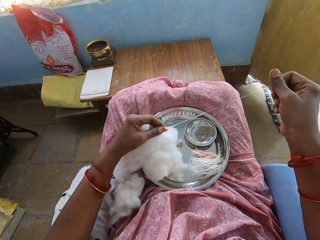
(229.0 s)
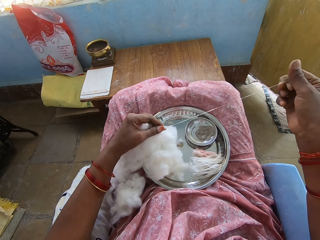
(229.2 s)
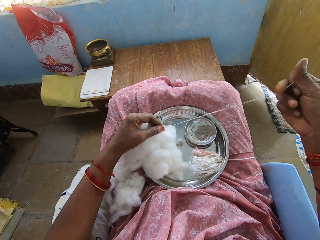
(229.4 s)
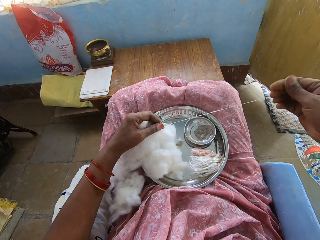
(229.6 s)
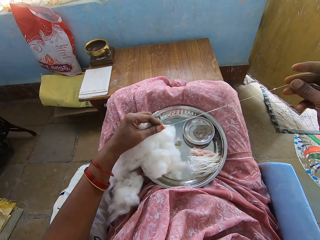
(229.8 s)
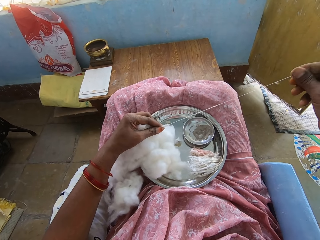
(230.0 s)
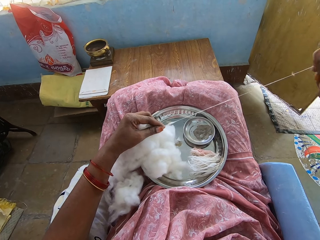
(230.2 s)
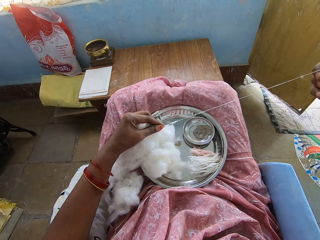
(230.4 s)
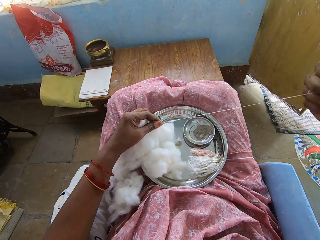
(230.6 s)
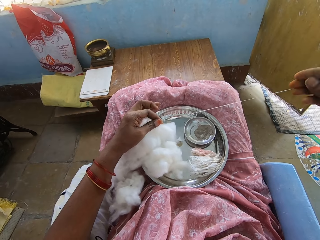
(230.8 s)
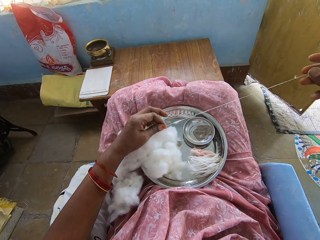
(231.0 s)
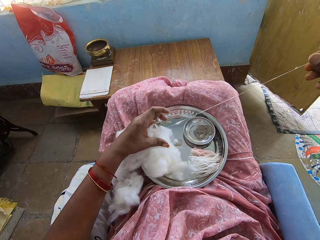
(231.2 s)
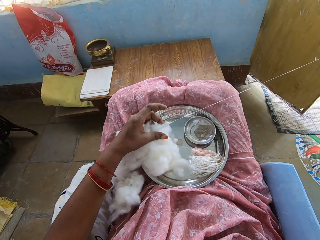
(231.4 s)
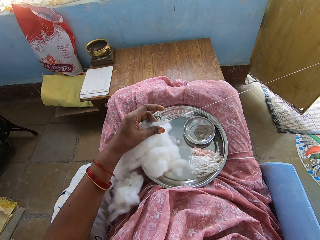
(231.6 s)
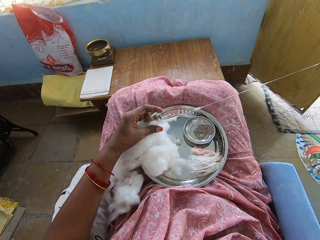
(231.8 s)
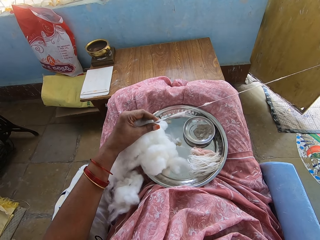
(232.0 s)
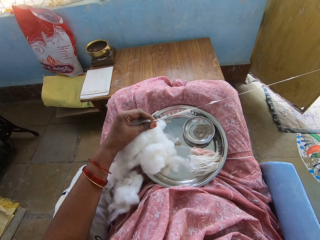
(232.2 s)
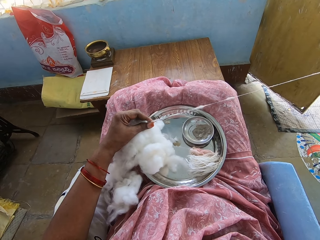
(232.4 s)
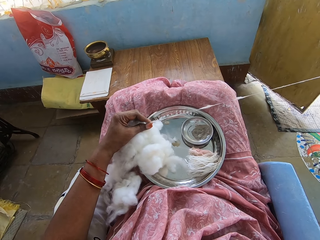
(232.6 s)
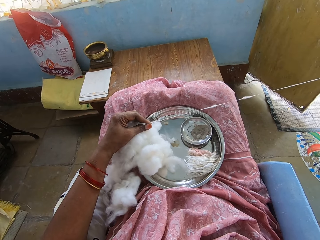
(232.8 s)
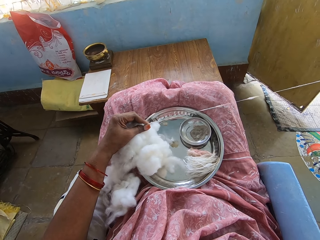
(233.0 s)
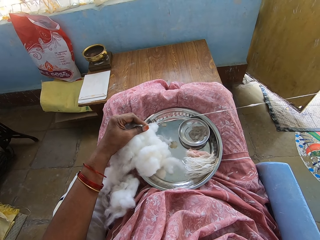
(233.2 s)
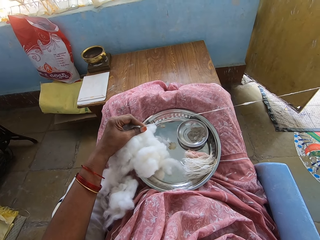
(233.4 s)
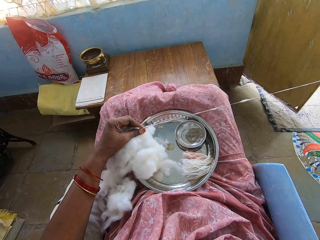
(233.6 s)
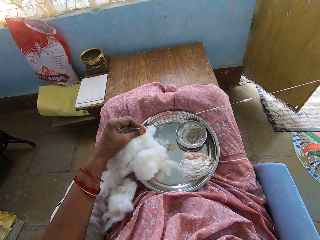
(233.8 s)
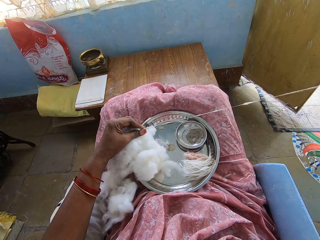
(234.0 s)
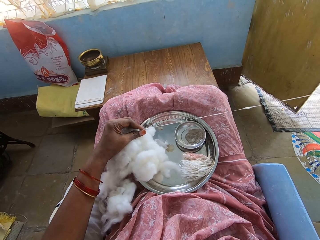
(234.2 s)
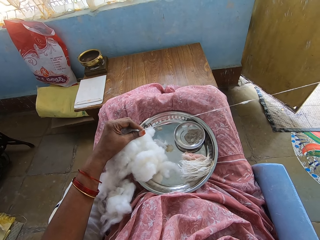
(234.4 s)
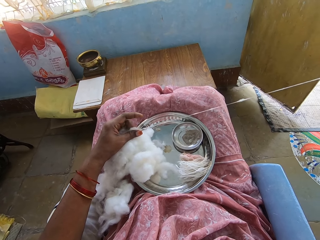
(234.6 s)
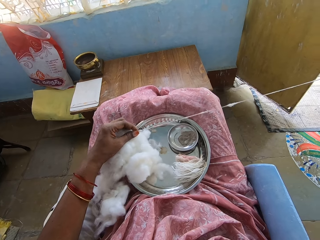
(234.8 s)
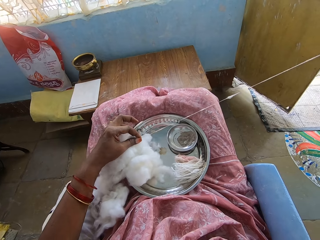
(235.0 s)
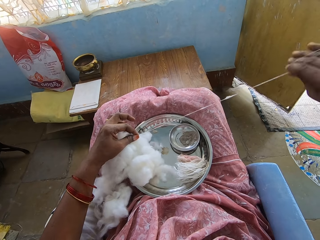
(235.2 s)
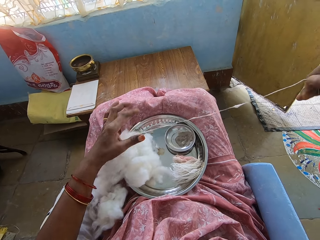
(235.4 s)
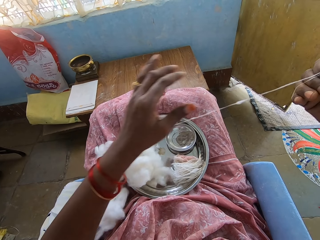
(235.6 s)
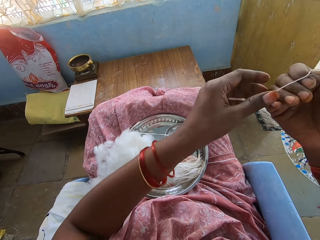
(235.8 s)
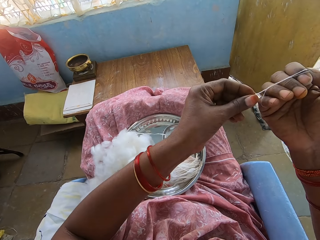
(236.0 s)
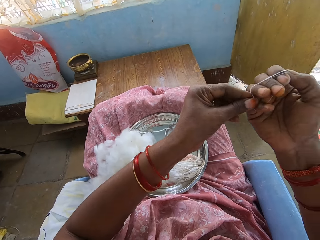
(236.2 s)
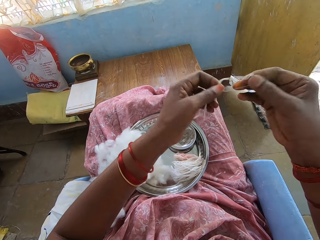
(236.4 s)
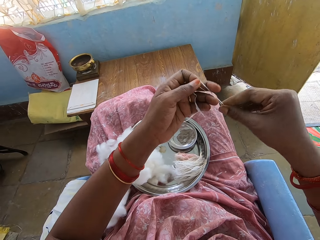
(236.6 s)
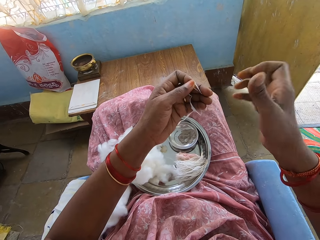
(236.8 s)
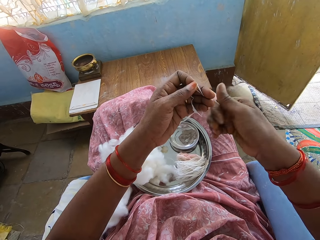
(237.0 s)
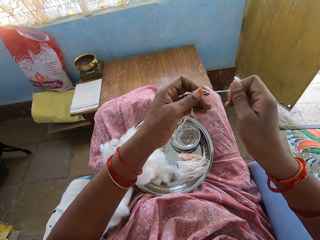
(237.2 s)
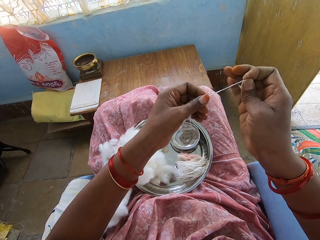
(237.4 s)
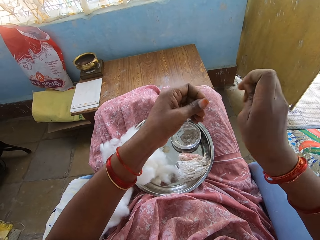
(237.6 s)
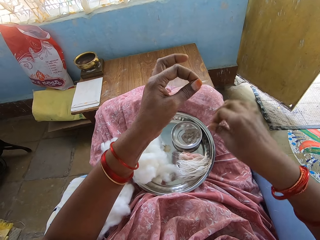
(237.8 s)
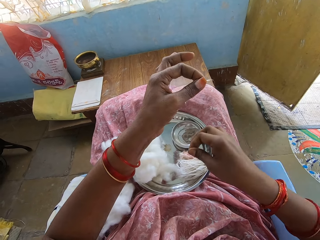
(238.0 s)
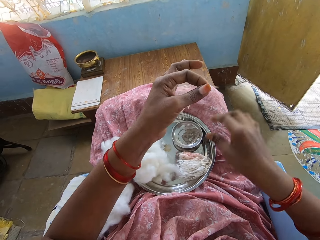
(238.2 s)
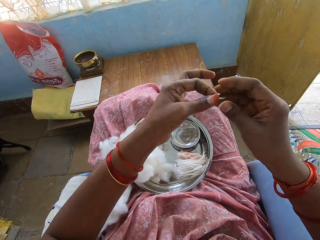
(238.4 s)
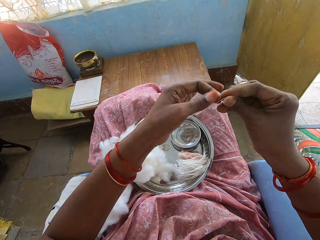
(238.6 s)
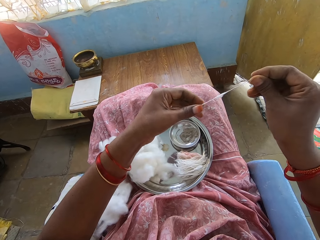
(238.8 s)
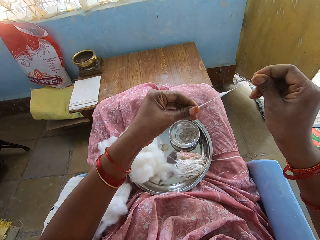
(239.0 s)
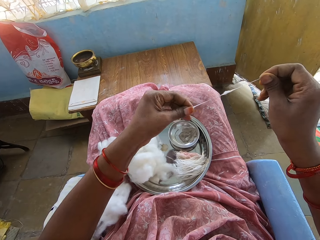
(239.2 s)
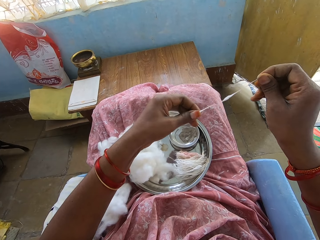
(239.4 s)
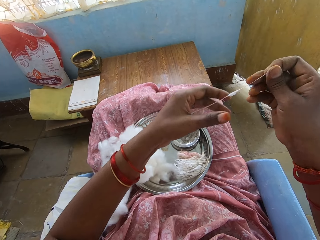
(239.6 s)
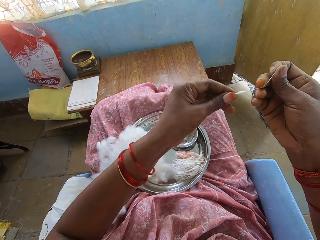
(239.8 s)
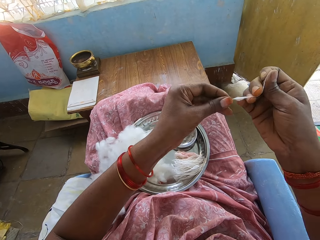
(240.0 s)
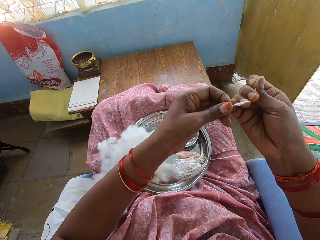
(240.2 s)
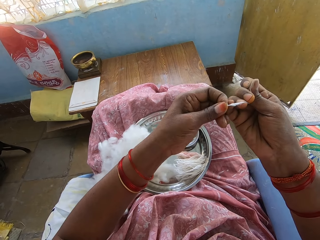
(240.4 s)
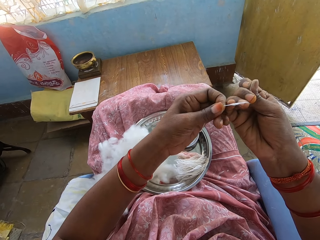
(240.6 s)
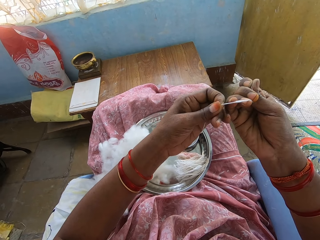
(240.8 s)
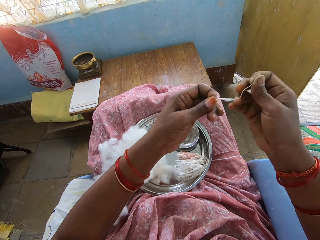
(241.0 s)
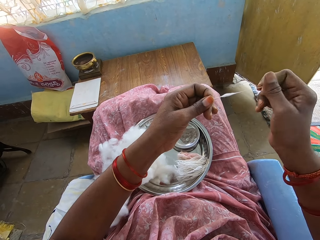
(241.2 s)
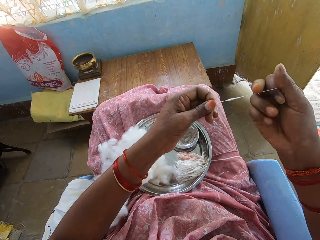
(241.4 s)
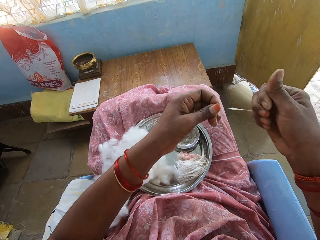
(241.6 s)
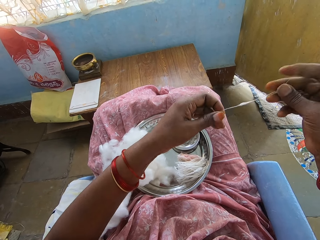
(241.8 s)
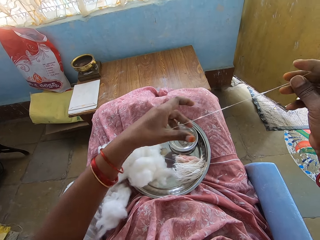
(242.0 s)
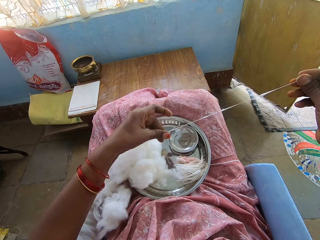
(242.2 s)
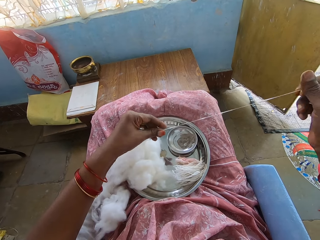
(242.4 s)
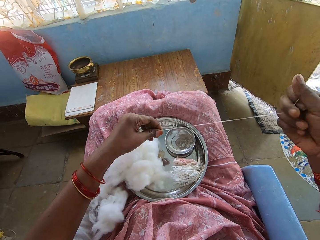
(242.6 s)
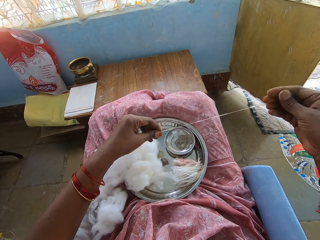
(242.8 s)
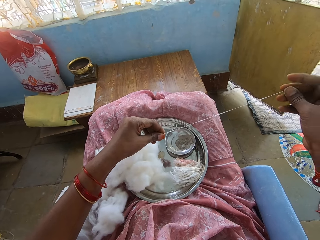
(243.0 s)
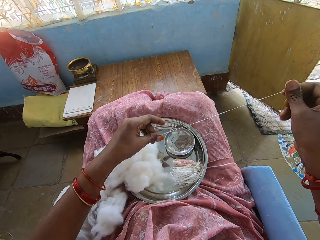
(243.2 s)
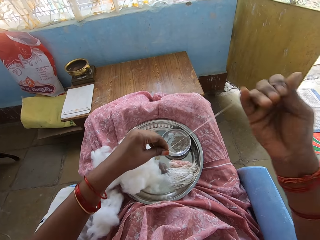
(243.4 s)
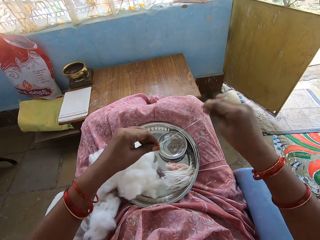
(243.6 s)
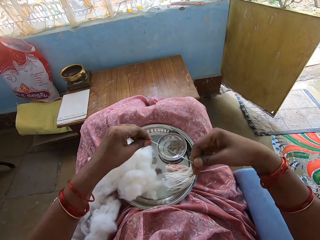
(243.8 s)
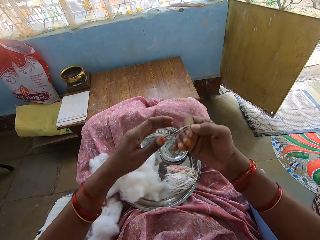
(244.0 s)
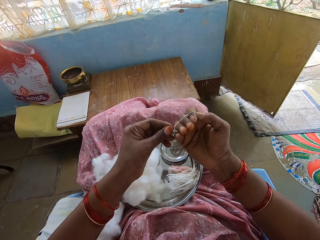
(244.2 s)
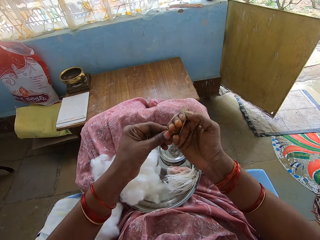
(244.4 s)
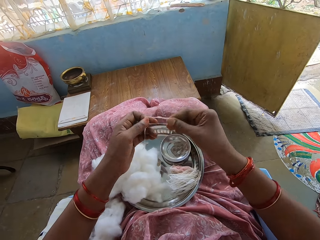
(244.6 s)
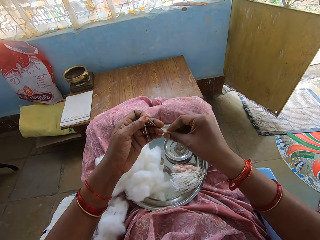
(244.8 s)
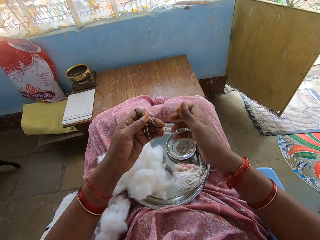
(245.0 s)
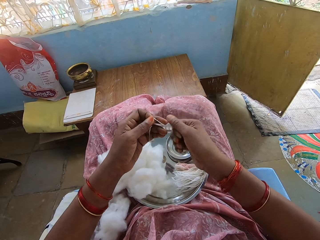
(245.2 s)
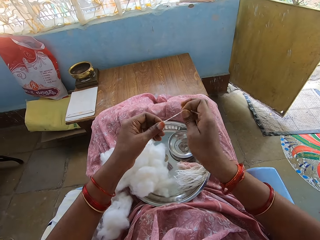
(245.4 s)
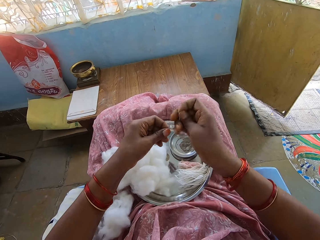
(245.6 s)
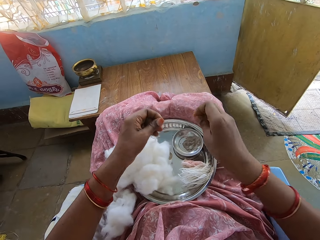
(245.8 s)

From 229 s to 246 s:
The camera wearer rolls cotton string on a hand. They fold the thread. They cut a cotton wool string. They put the string on a tray. They adjust a cotton wool and pull the thread. They roll the cotton string on a hand. They fold the thread.

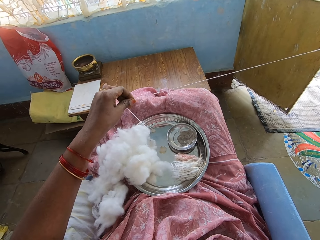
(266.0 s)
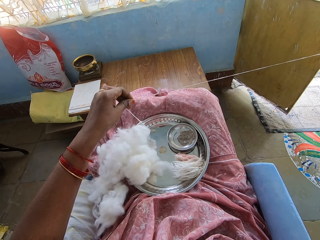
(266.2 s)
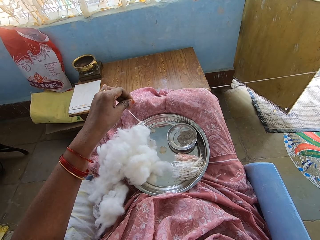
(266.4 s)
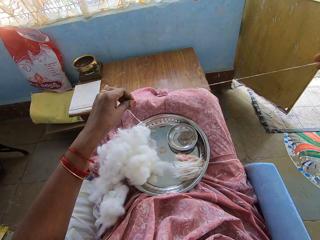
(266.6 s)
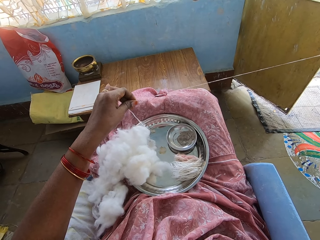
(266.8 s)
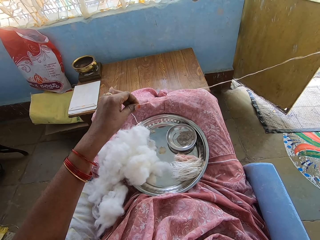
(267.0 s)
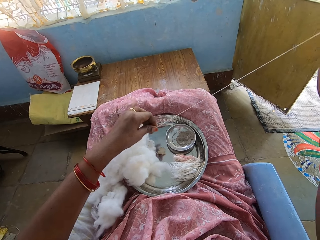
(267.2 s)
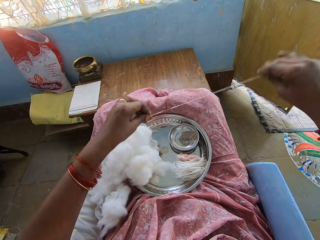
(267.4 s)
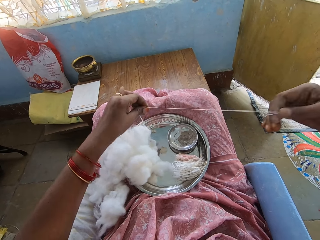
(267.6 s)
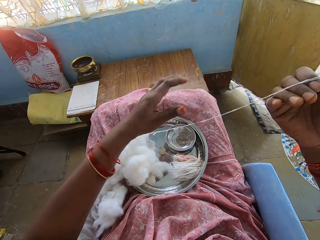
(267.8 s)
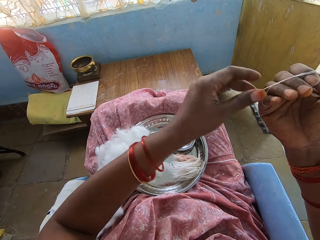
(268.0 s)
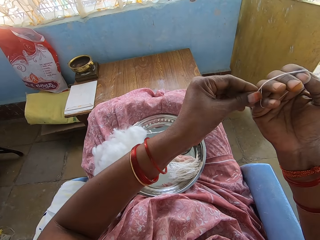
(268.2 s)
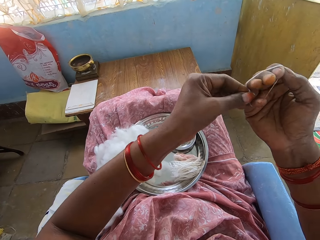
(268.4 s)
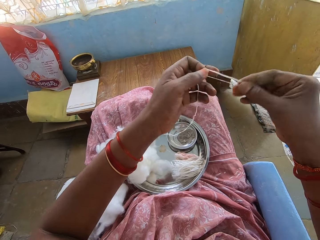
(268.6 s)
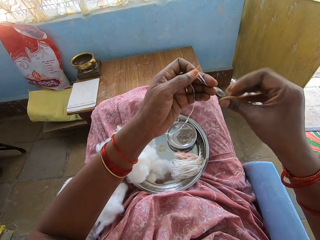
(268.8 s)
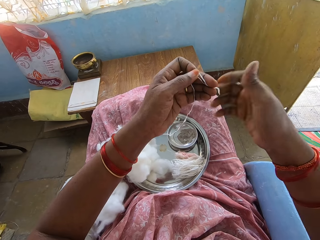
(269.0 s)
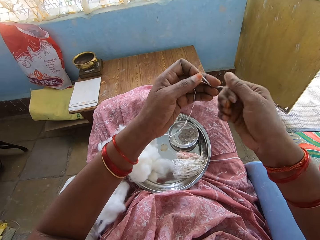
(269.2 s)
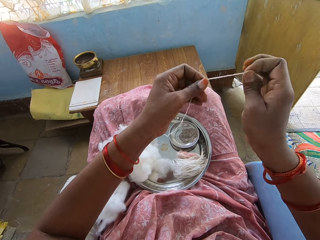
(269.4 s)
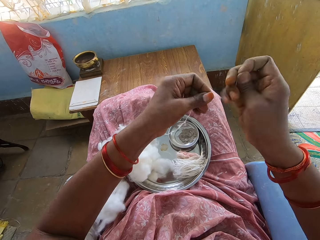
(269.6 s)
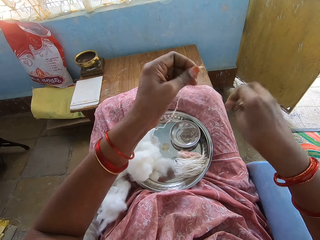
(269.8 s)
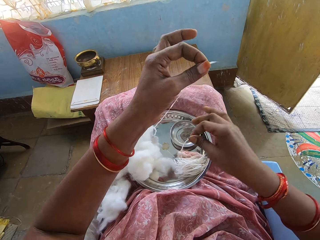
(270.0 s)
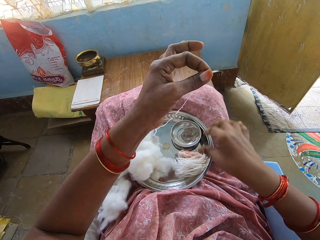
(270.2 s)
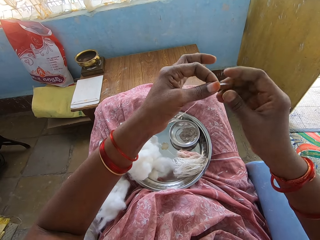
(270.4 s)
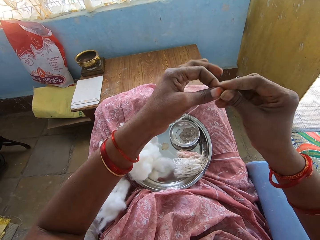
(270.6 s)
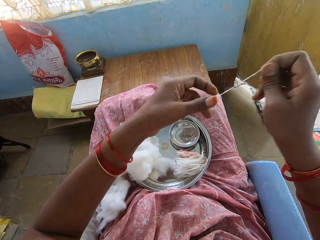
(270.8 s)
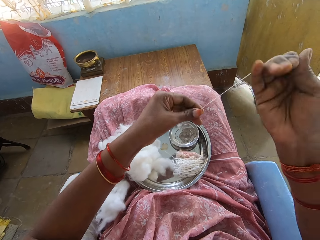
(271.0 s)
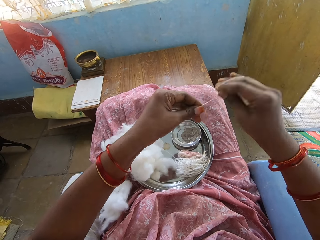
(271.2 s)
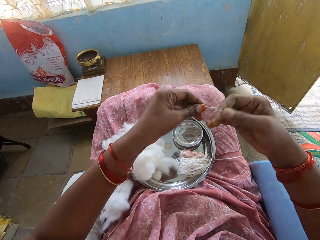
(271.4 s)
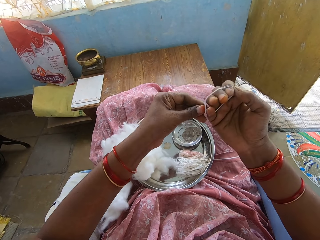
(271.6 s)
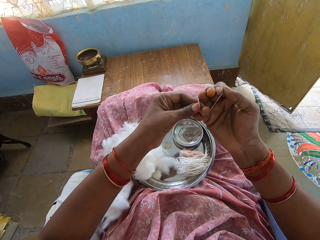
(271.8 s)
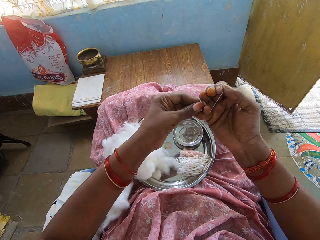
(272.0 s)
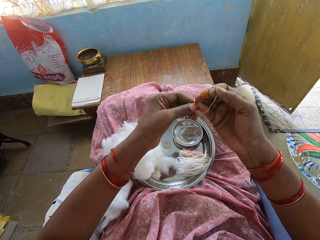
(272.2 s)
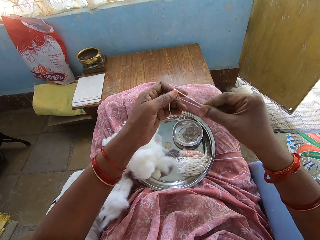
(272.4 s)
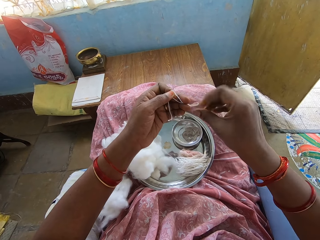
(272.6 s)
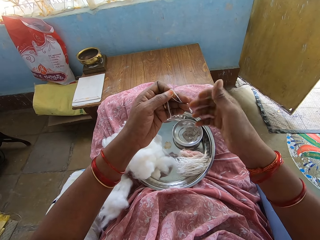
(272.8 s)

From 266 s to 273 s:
The camera wearer rolls cotton string on a hand. They fold the thread. They cut a cotton wool string. They dip fingers in a bowl. They put the thread in the tray. They adjust a cotton wool and pull the thread. They roll the cotton string on a hand.
